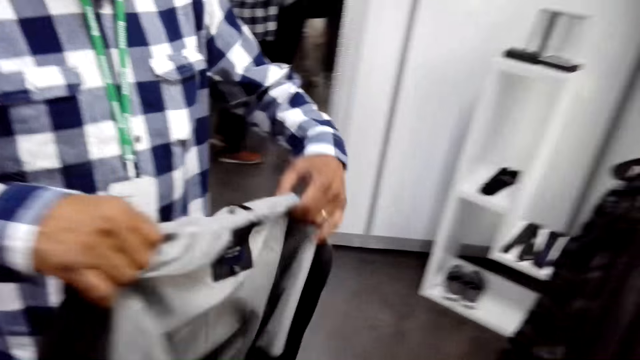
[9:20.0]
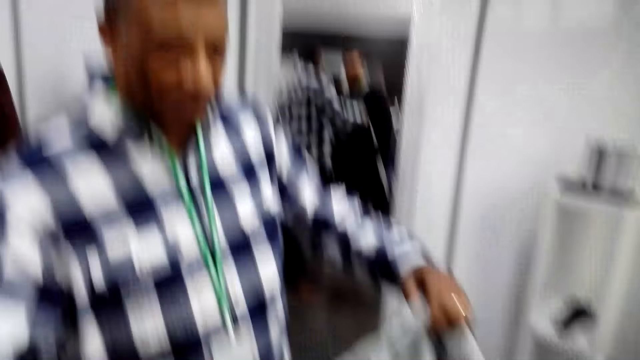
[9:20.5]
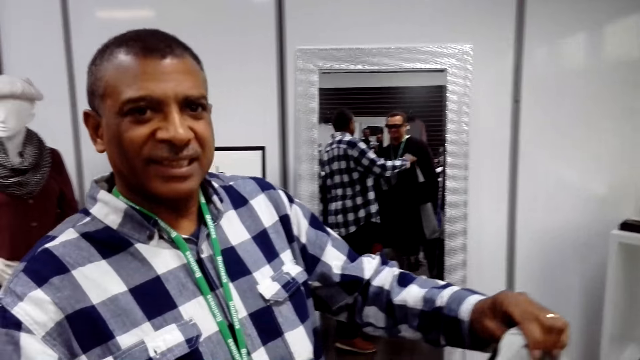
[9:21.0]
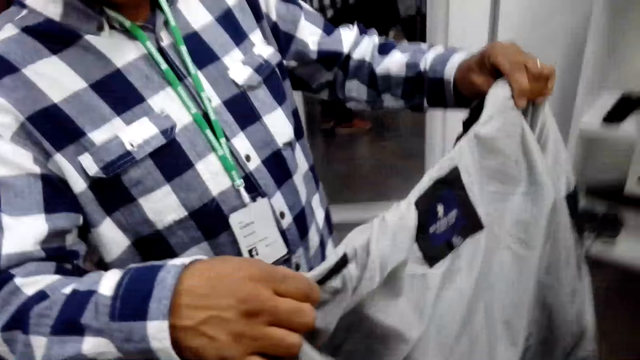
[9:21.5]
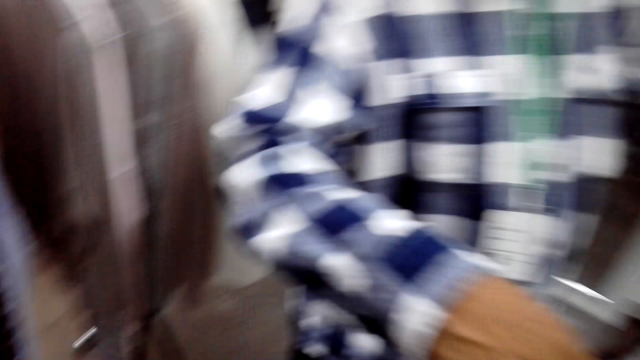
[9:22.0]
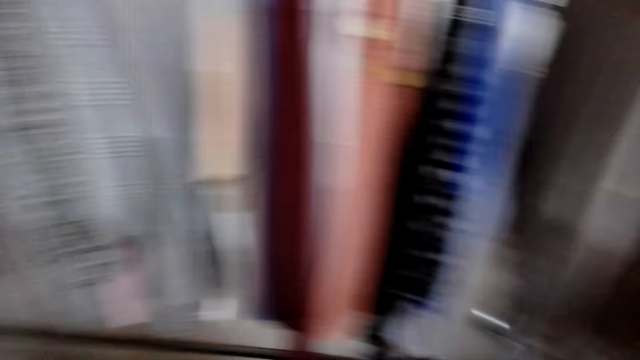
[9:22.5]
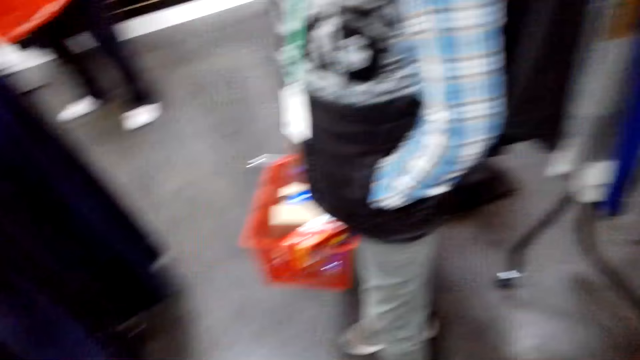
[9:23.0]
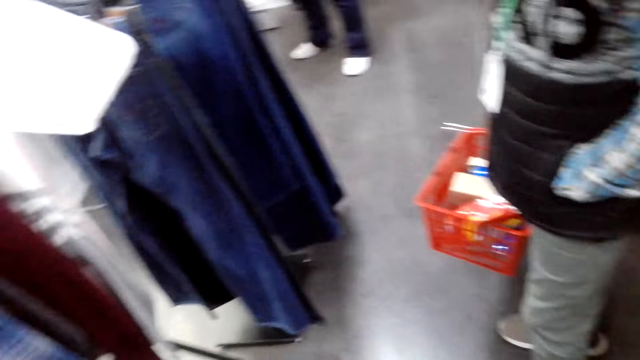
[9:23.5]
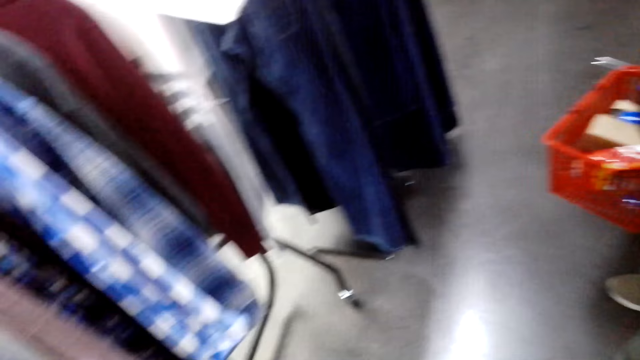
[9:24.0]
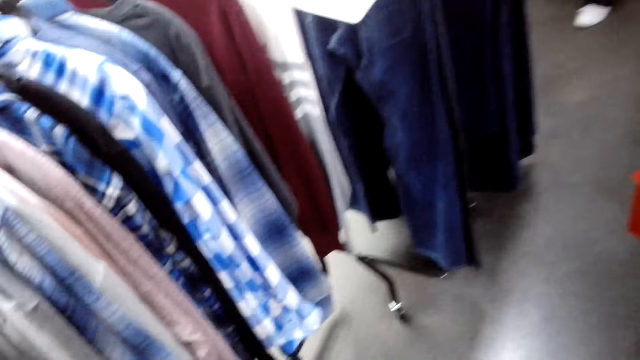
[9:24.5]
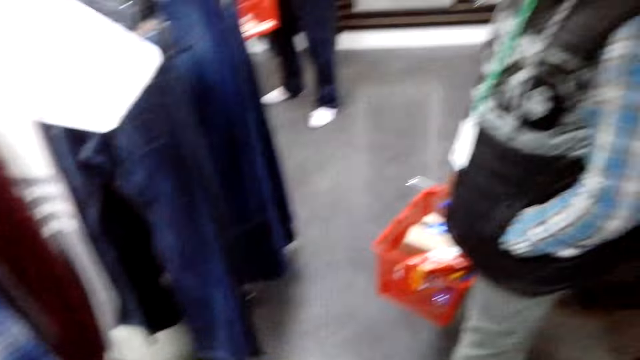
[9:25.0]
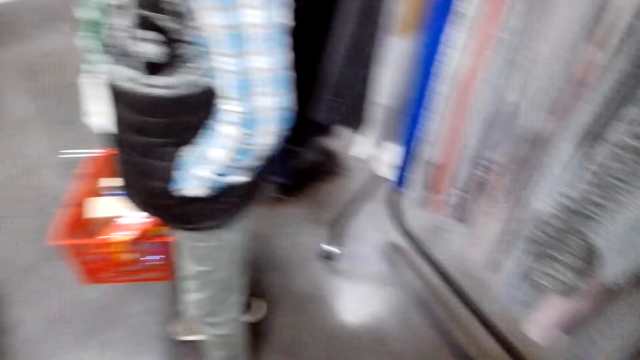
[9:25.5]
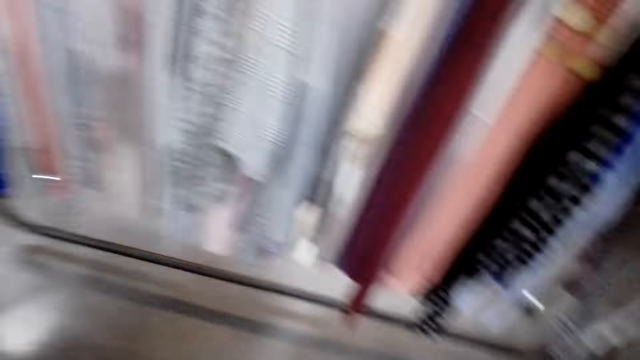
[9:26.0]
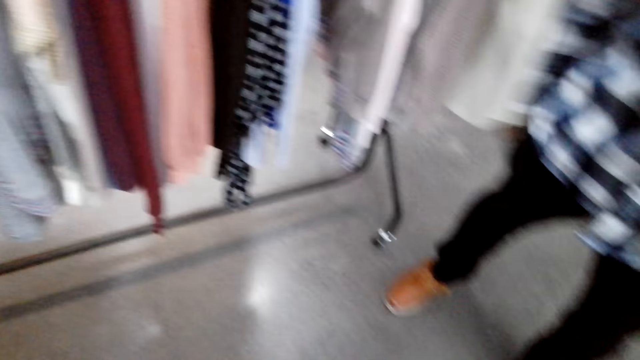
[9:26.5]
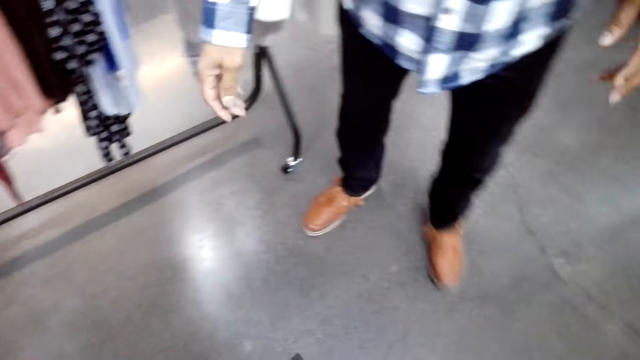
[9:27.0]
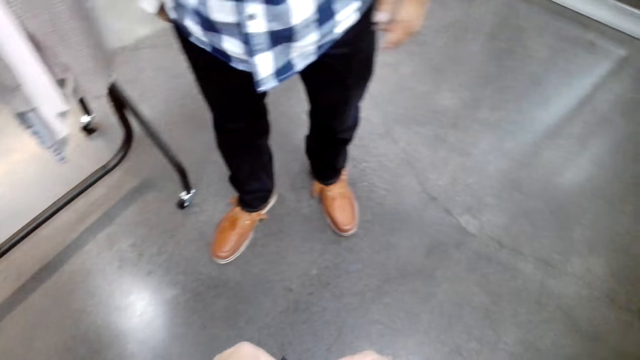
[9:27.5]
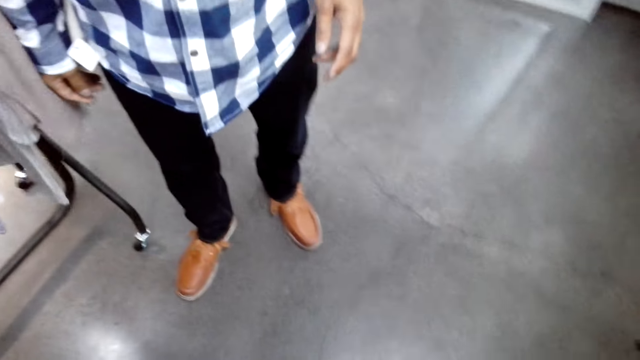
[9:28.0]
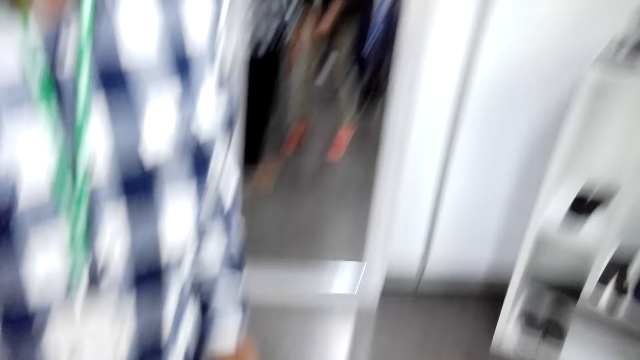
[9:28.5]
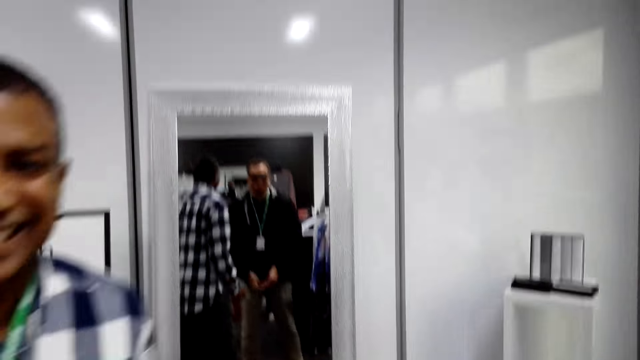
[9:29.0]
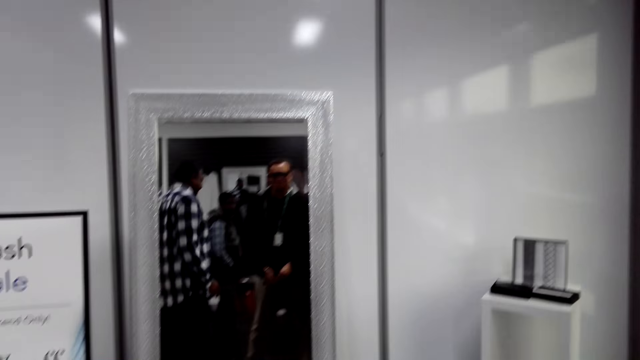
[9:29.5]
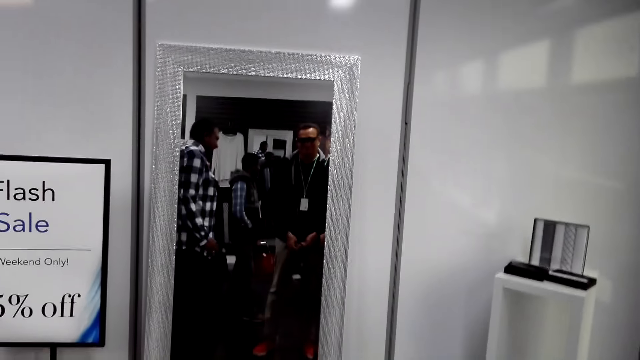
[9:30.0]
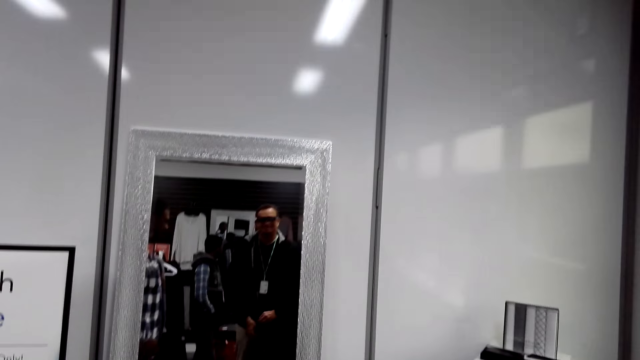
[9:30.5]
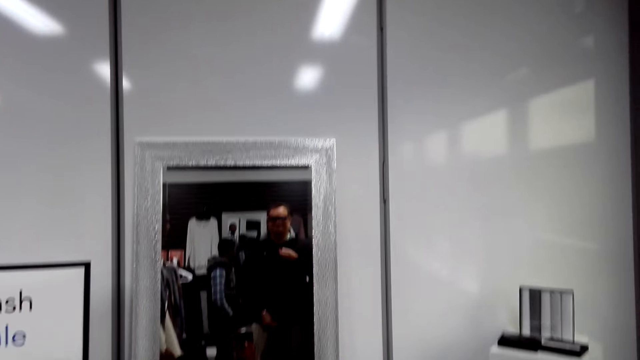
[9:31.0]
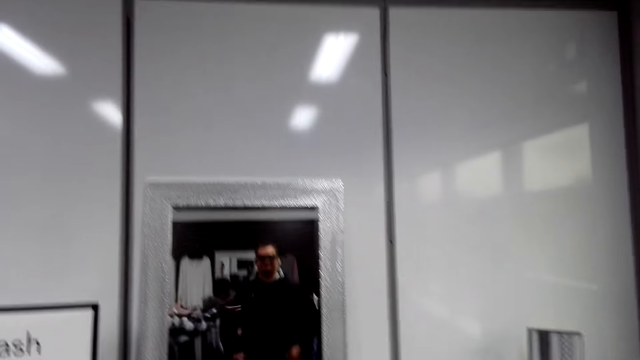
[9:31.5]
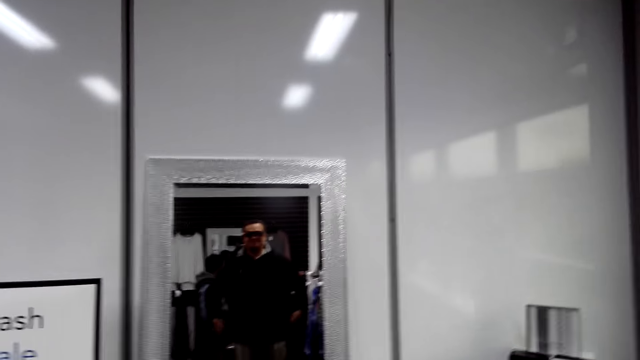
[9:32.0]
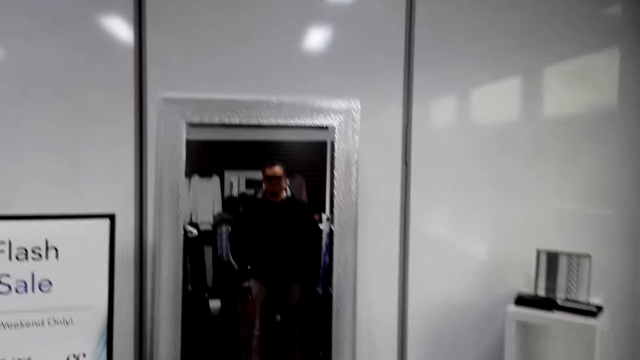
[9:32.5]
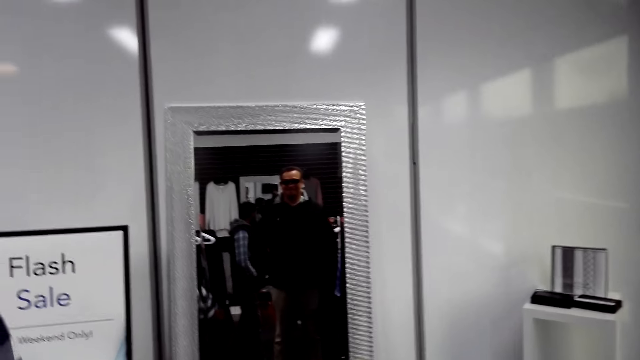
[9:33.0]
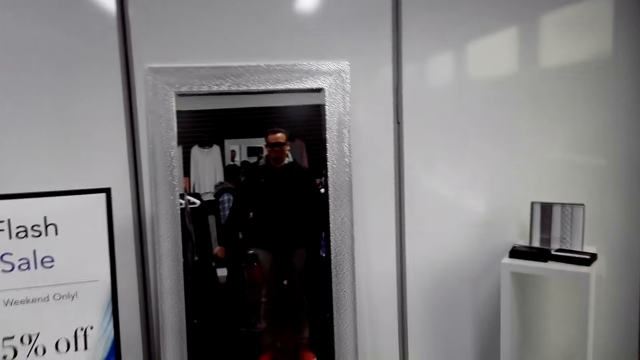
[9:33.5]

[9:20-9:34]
The camera wearer wears the jacket. They look at the mirror. They close the zip.

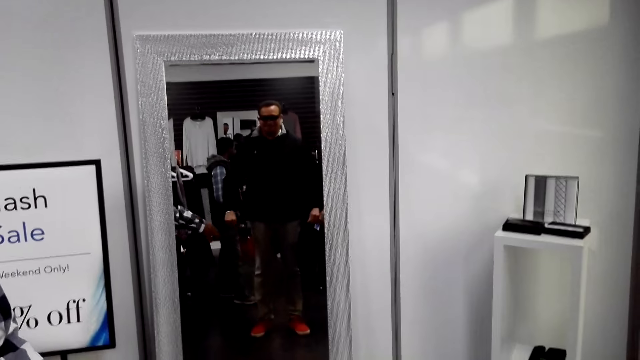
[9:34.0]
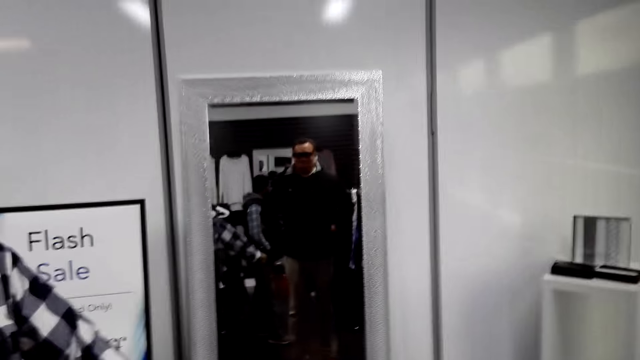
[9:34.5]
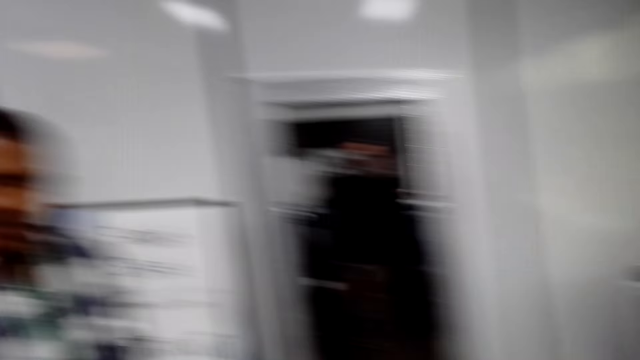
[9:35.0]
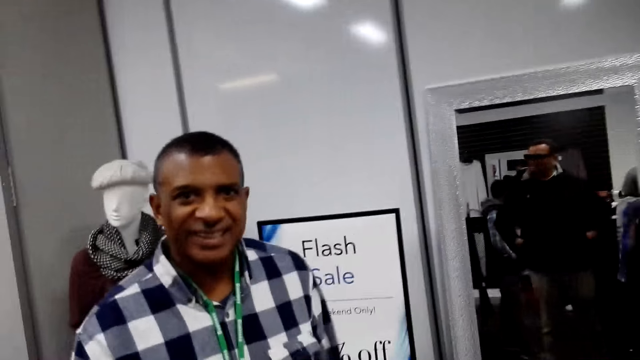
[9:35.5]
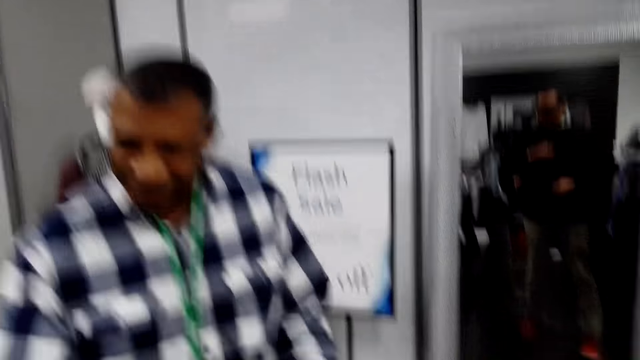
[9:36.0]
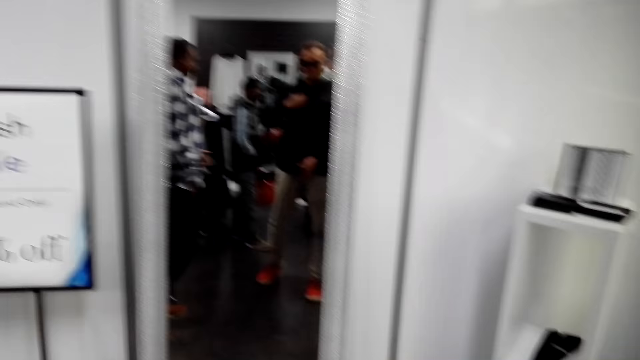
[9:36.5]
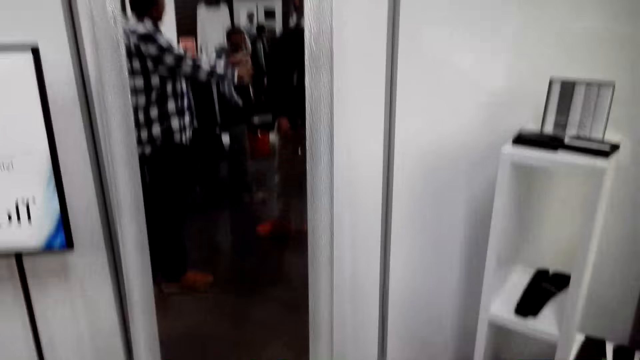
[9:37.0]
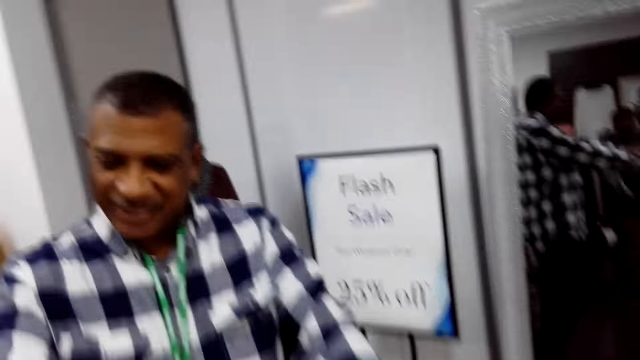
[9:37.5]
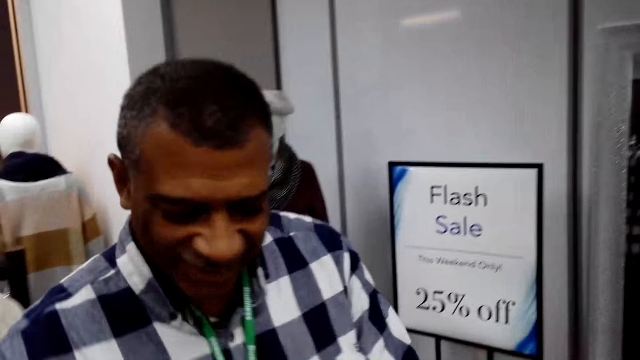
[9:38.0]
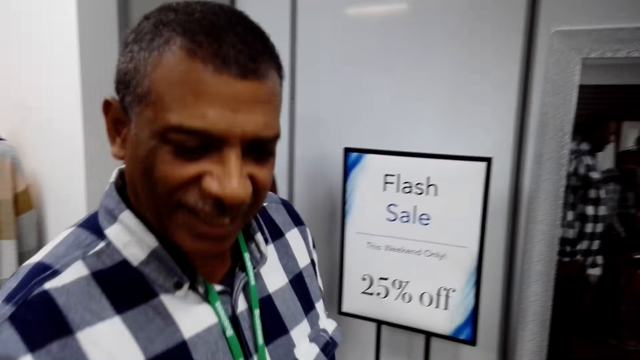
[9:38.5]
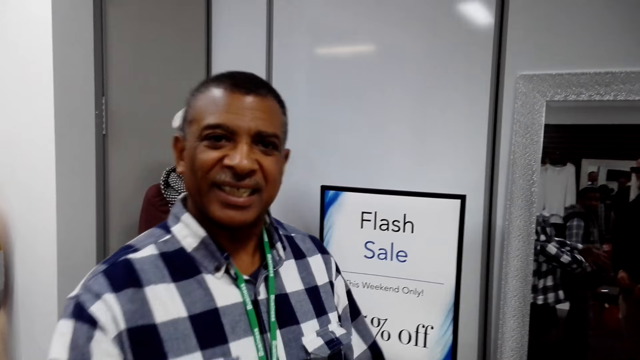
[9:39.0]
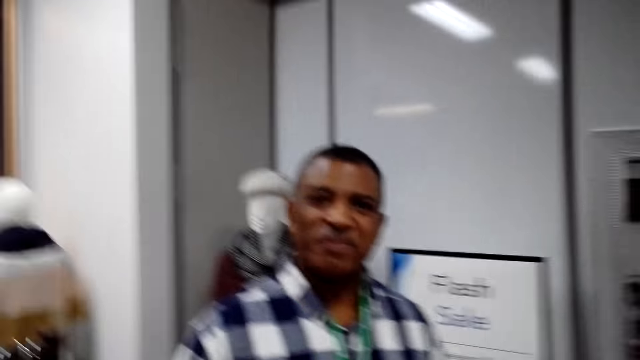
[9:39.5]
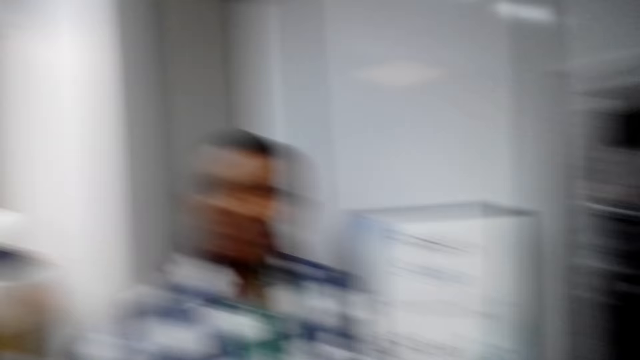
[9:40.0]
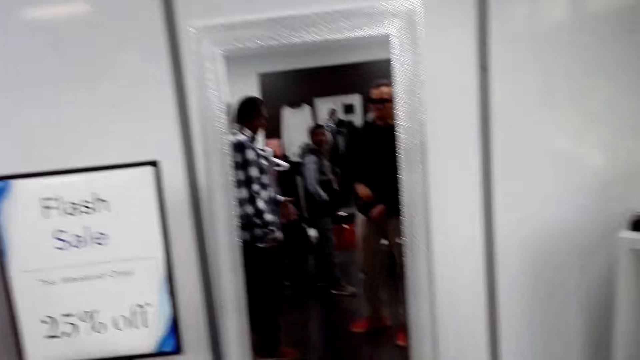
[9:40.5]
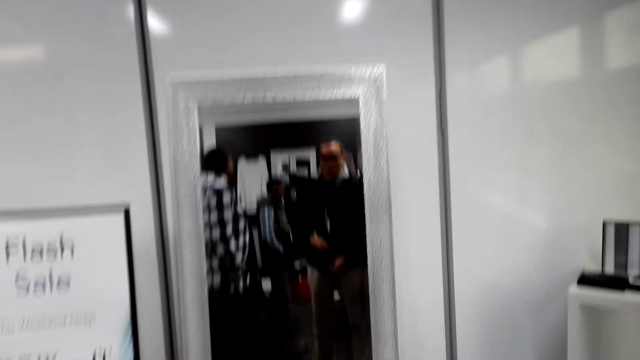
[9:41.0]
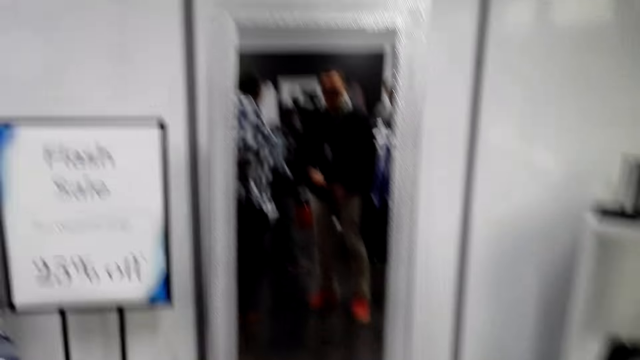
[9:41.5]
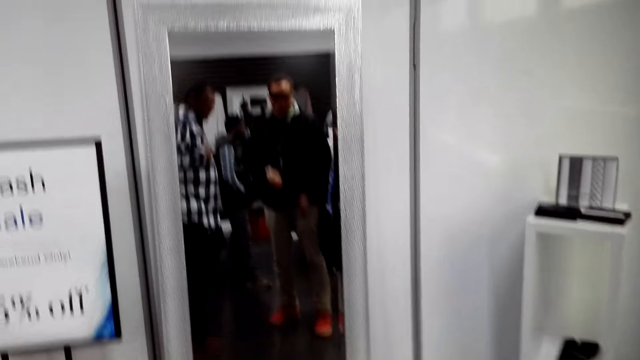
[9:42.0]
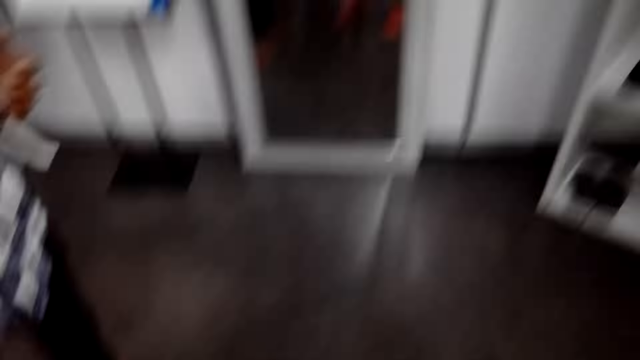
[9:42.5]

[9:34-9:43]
The camera wearer looks at a man.
